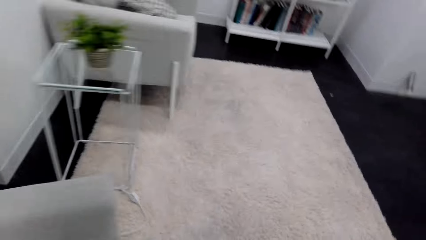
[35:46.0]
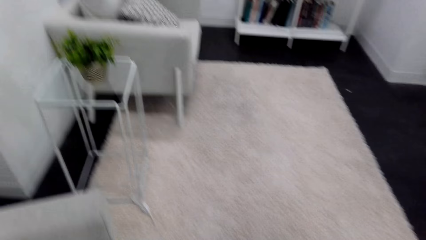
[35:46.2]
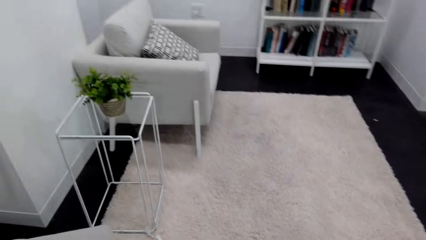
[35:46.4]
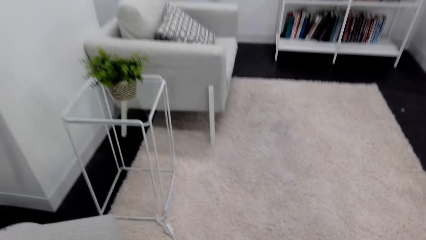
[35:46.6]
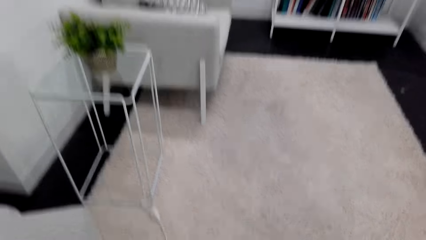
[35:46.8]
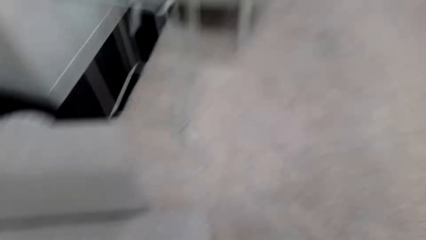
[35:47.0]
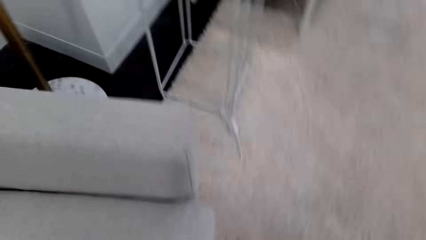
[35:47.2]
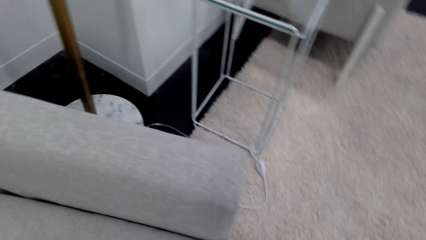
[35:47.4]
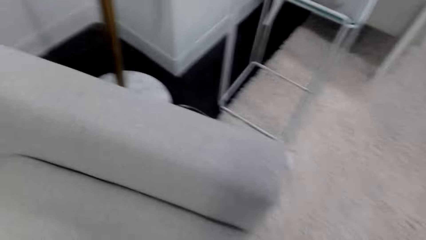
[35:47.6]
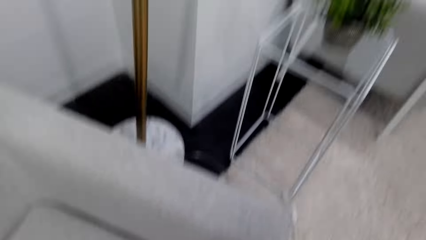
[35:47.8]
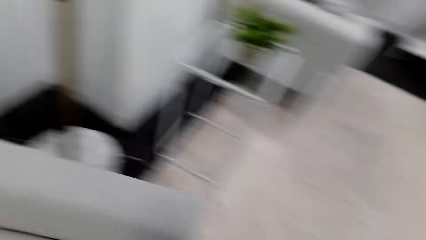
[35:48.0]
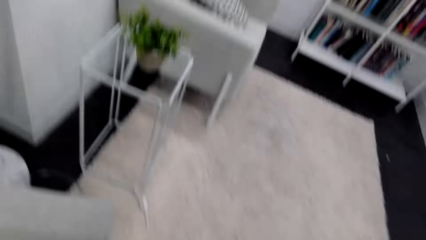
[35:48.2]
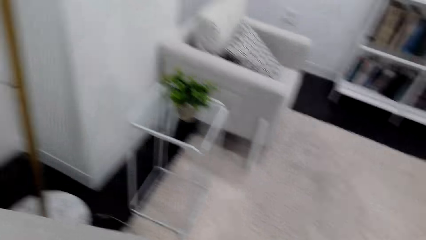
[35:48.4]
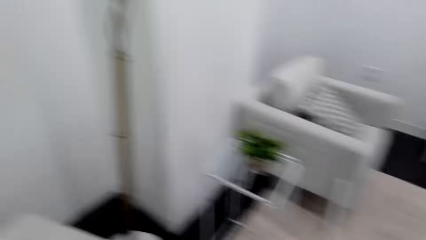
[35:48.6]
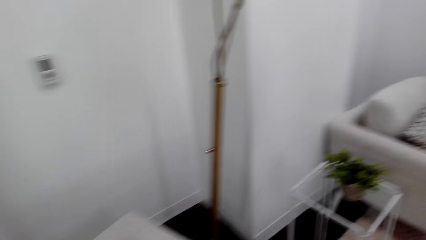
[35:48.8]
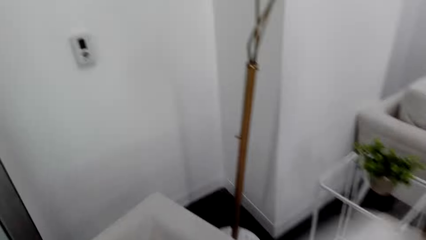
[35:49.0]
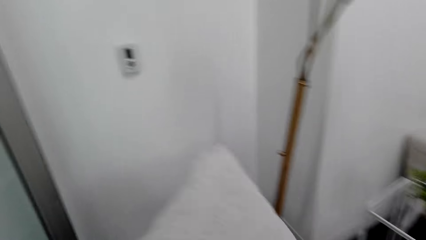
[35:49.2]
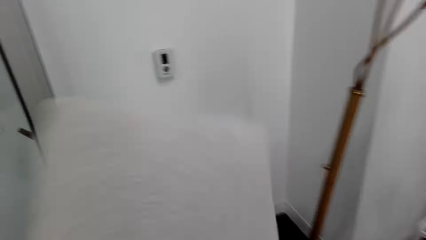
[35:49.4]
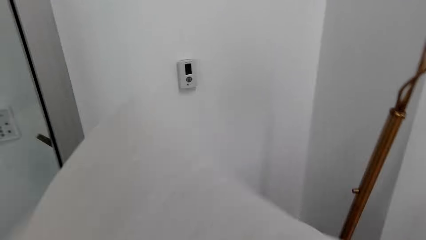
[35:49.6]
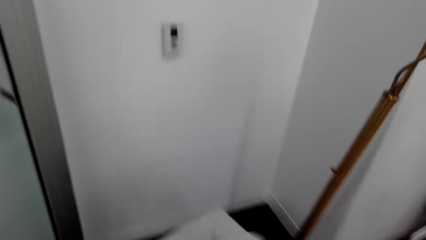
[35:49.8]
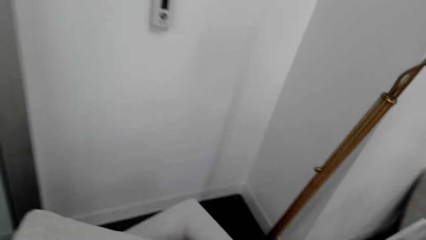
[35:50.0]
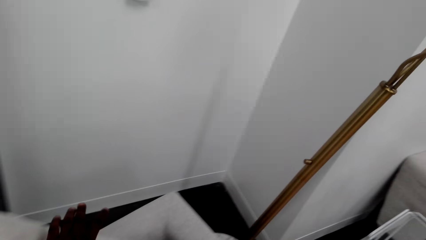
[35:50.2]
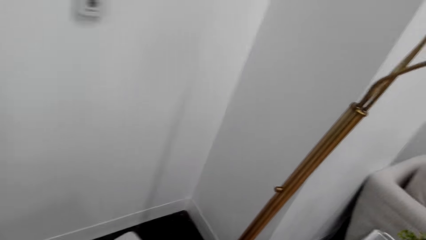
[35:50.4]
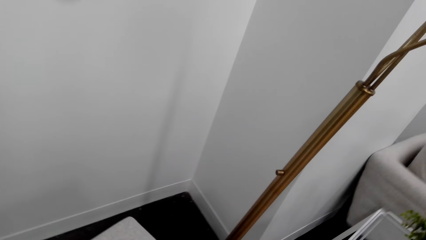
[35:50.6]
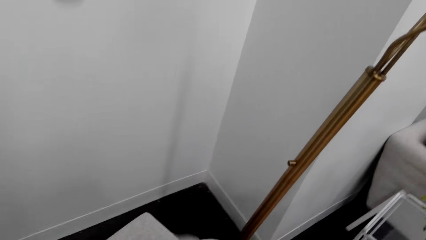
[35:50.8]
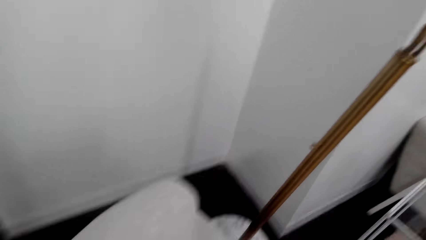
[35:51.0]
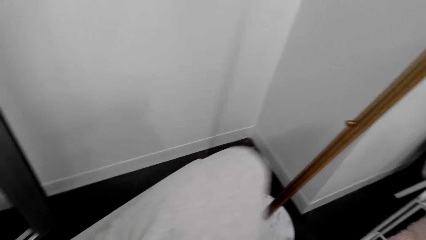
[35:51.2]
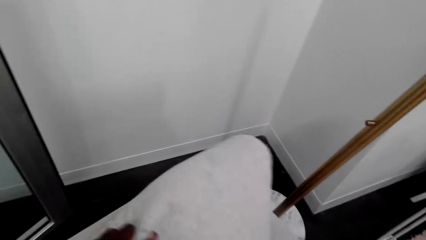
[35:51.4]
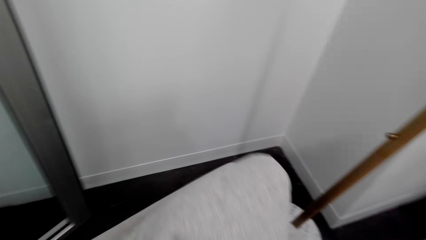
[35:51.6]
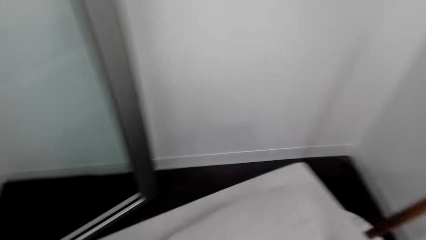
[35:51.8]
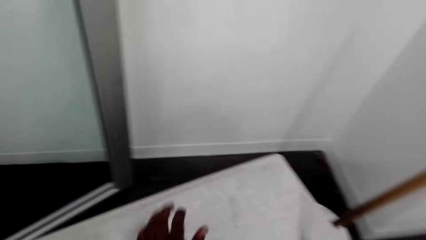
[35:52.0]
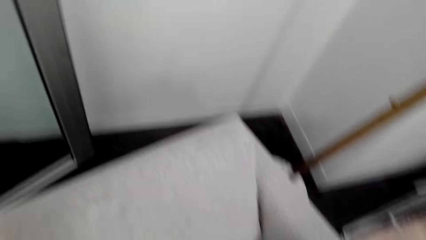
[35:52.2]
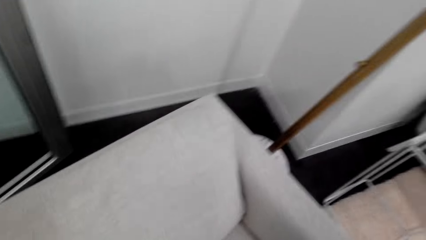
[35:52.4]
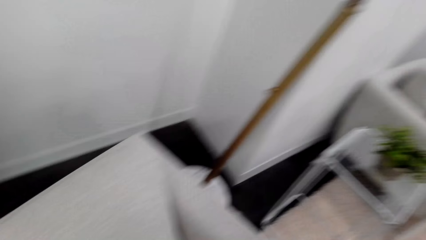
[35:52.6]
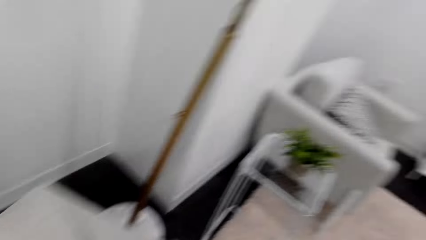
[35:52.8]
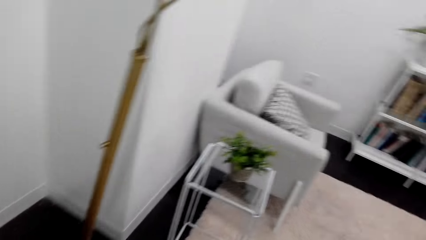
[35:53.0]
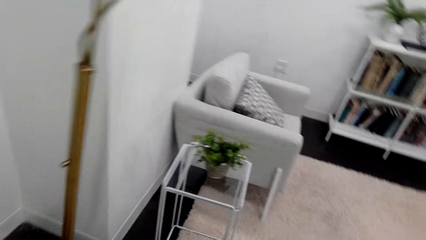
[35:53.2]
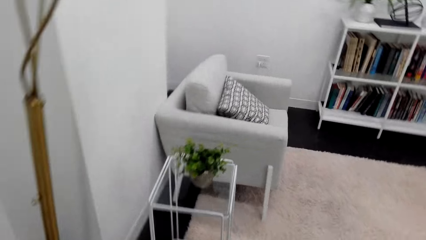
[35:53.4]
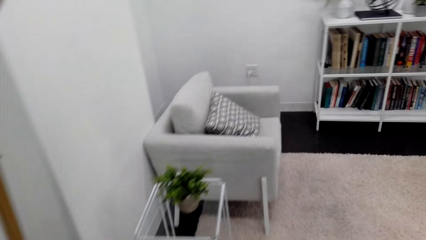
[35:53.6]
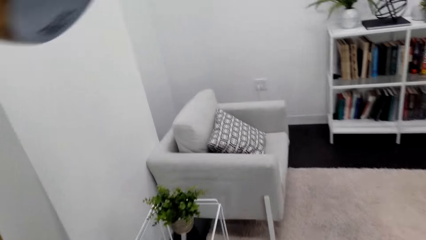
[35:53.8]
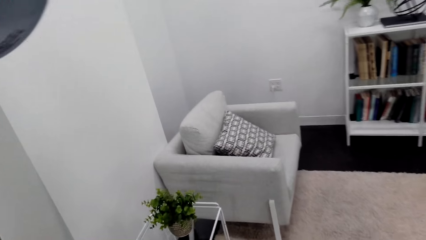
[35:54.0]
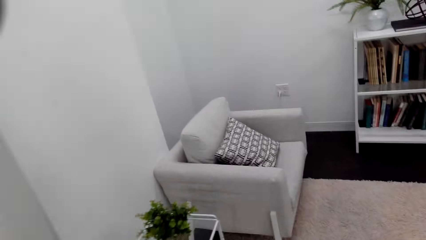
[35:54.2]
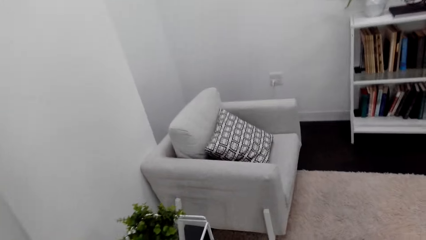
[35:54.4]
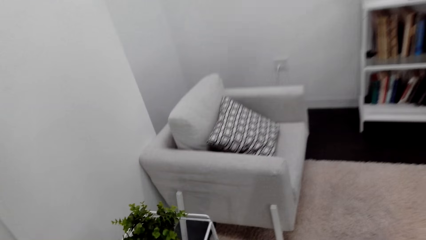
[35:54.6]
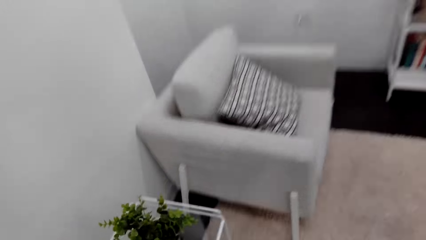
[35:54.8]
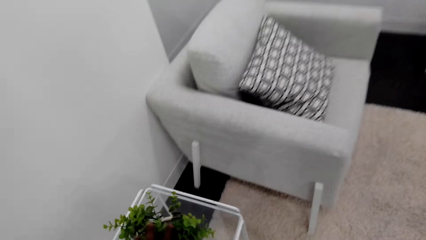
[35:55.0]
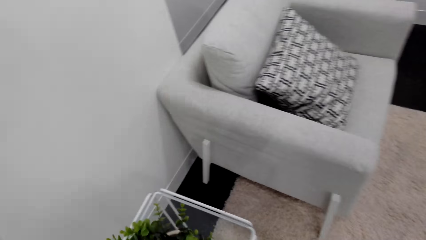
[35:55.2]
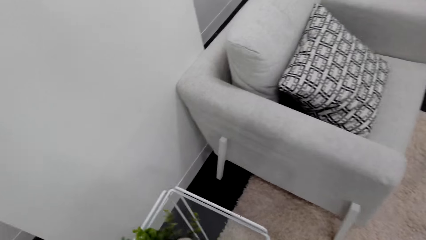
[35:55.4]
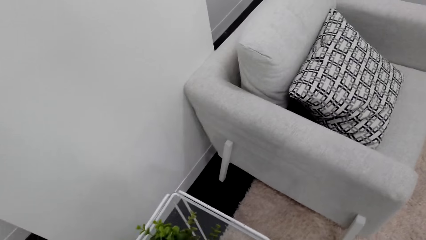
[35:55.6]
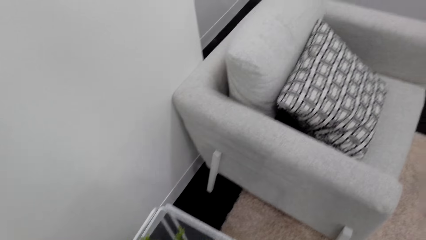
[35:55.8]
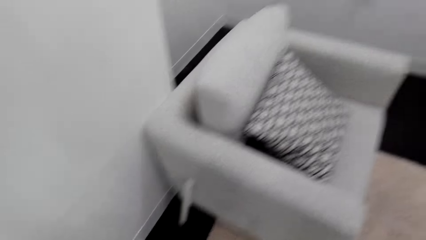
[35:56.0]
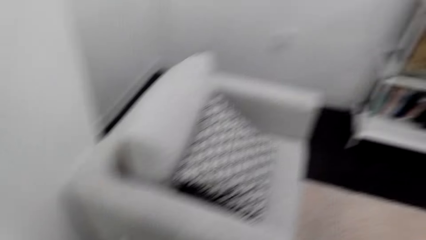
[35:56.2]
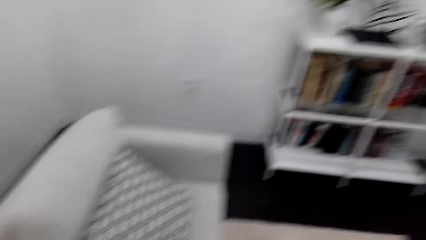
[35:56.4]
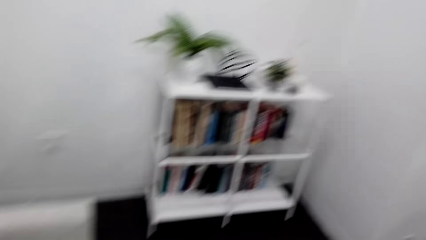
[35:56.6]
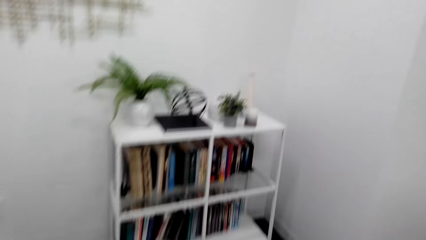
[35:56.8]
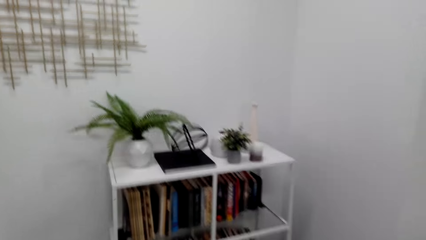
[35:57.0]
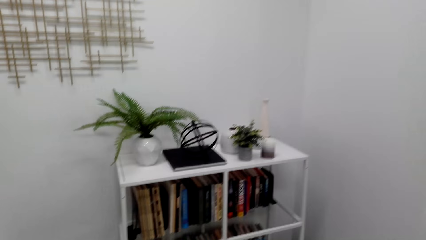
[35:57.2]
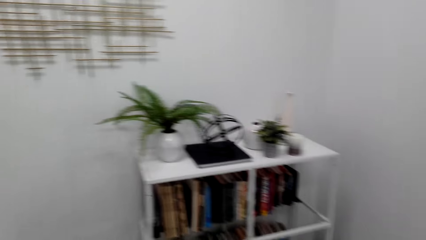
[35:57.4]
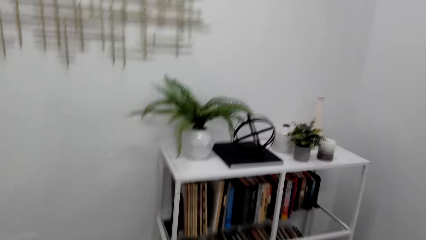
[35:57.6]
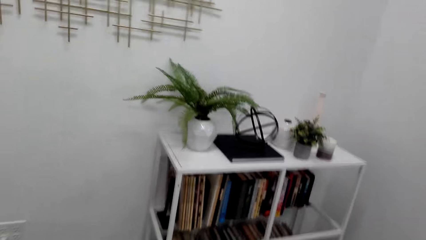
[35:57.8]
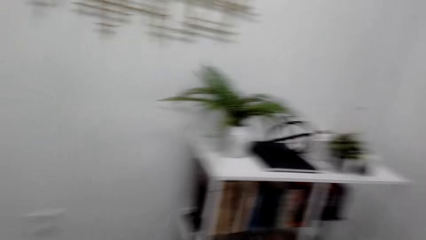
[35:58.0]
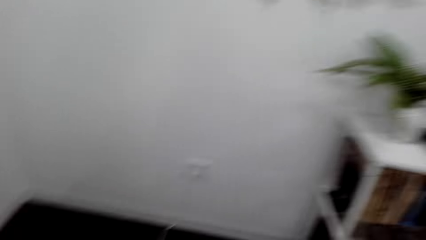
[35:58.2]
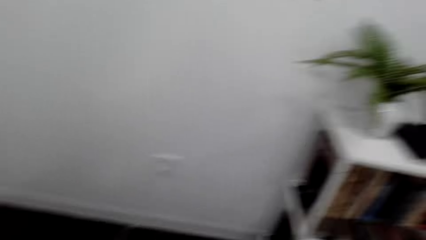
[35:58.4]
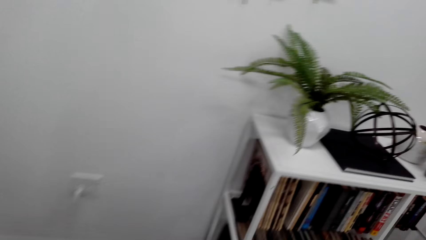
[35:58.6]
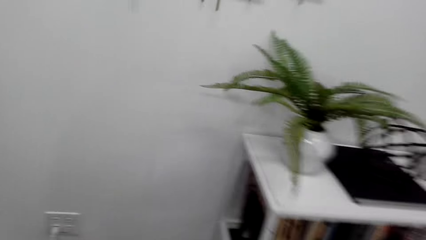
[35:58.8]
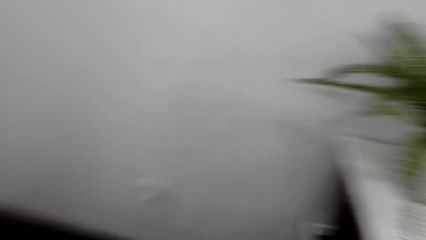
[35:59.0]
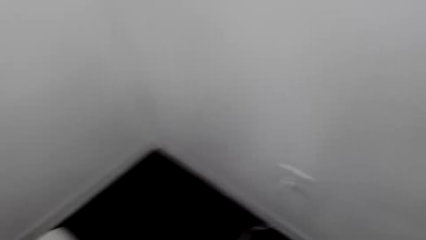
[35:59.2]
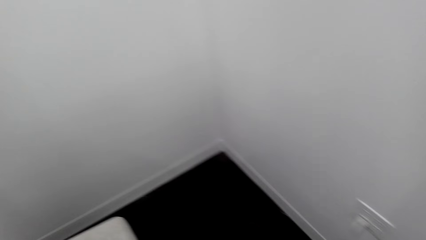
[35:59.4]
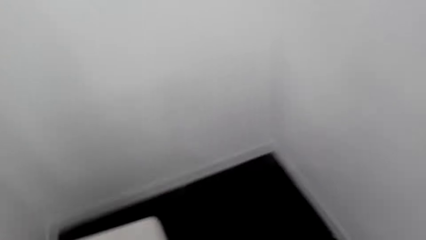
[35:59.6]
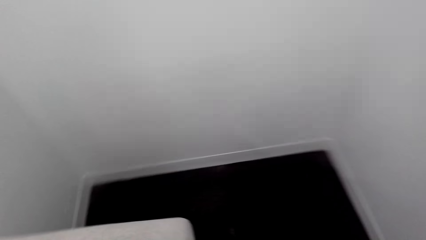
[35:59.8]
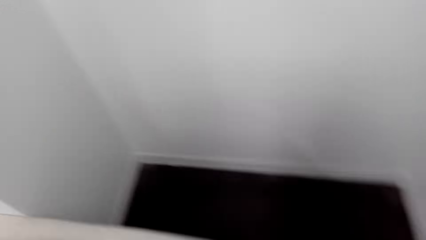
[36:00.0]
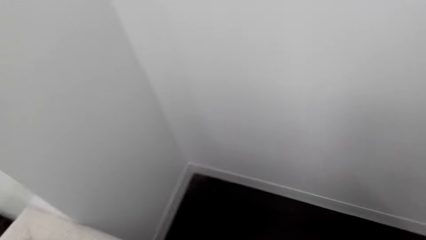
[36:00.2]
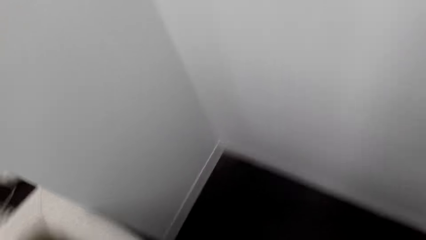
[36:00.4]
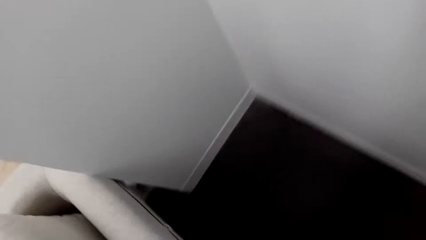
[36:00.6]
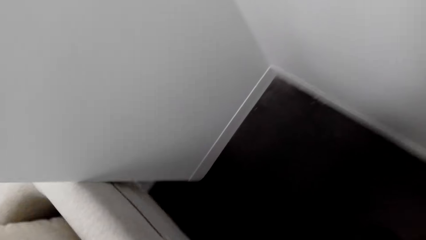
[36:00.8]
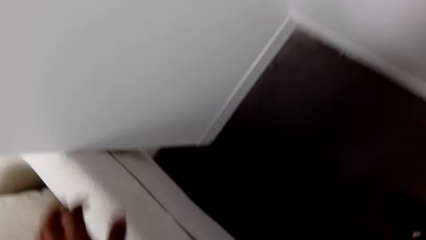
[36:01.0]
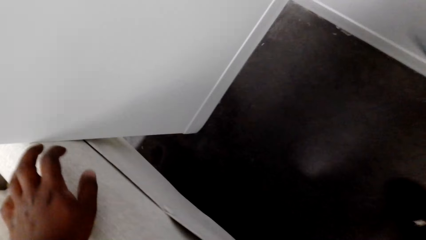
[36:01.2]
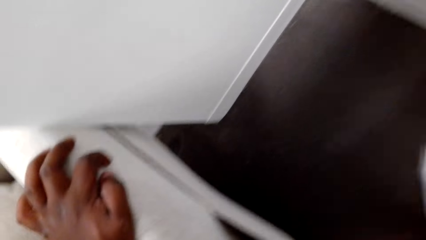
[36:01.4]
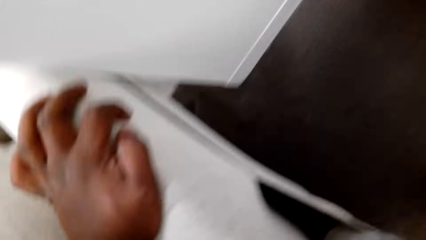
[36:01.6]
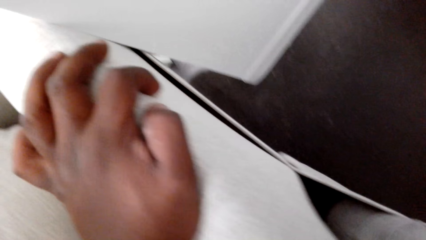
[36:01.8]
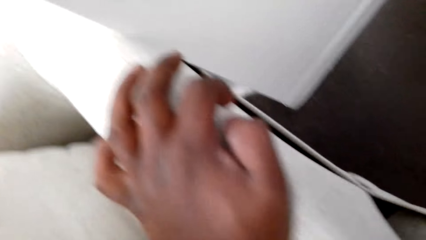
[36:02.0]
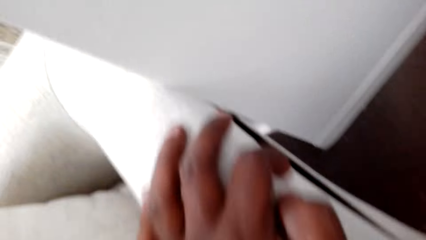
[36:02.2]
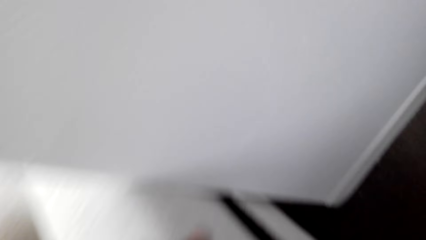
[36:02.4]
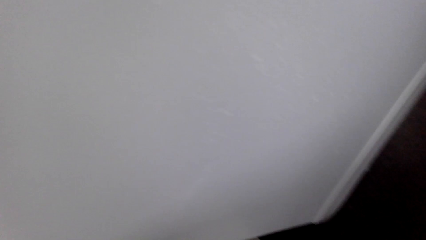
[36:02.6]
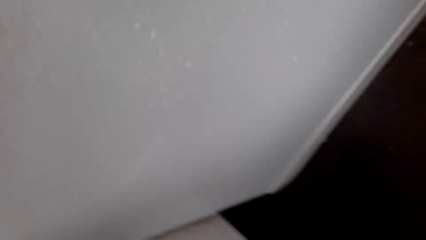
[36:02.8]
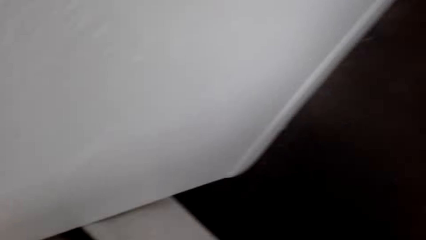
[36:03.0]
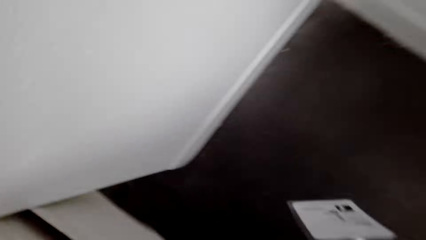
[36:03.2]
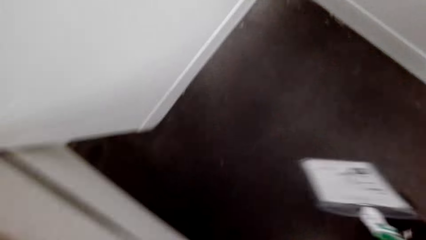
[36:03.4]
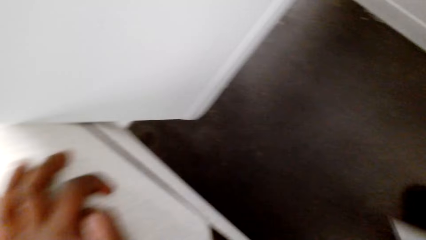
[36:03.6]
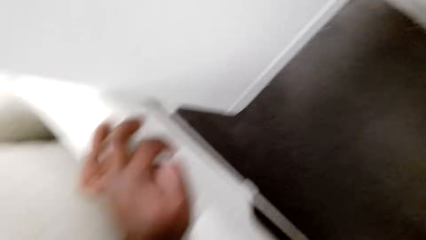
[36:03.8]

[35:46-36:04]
The camera wearer returns the cushion. They touch the chair.
